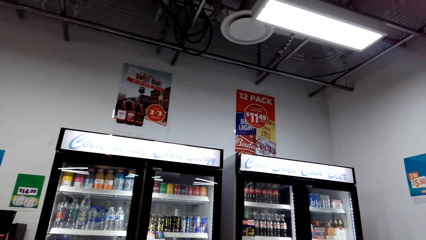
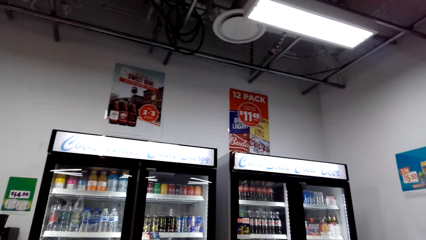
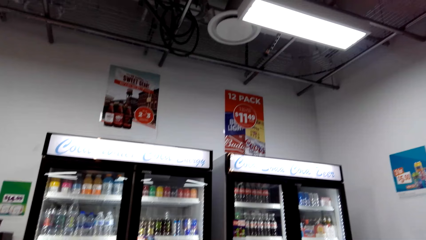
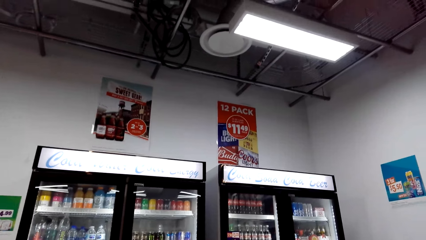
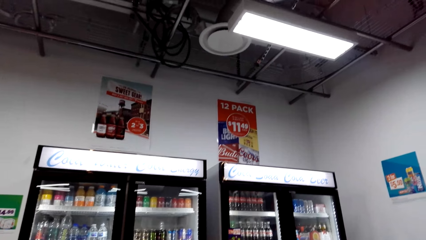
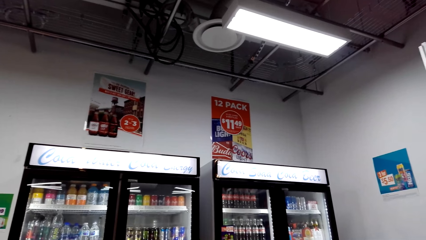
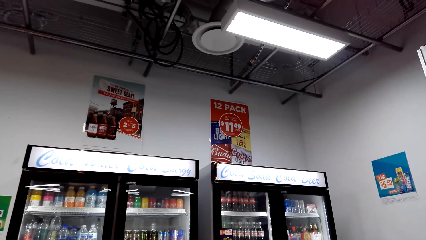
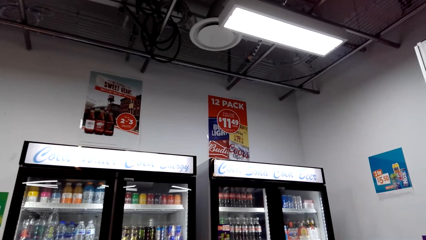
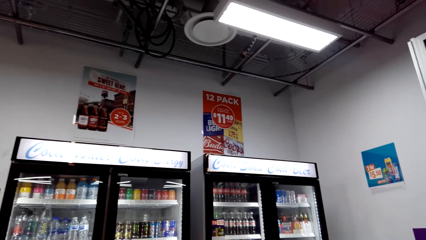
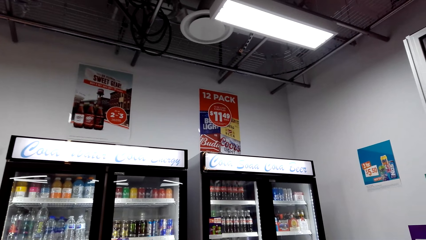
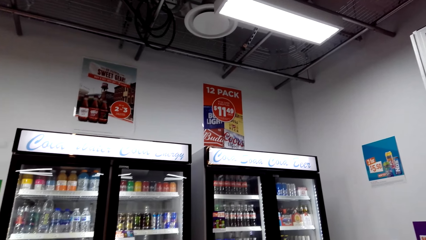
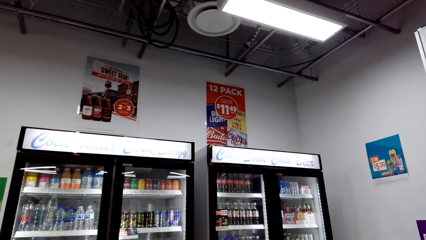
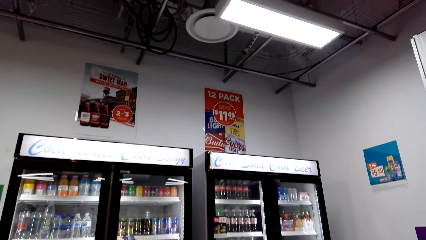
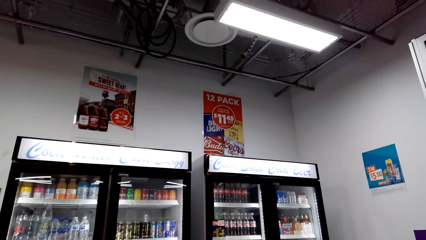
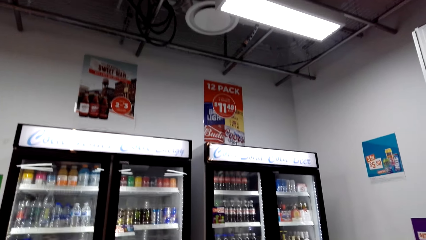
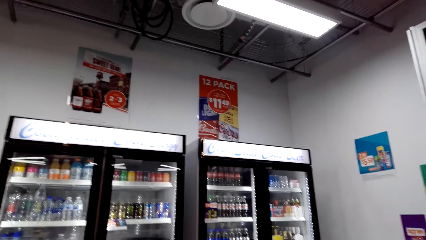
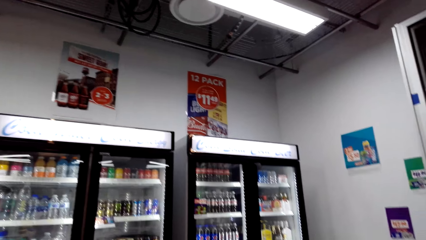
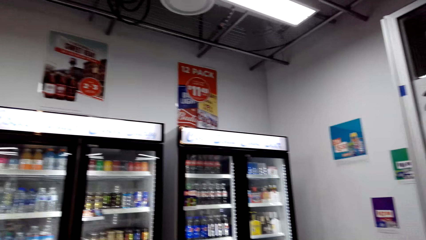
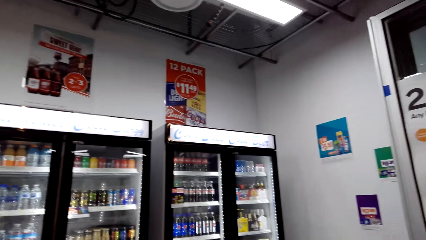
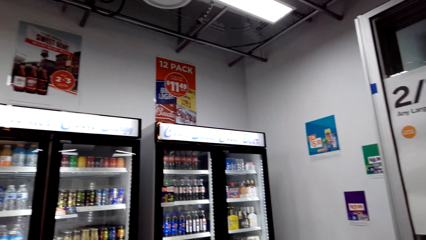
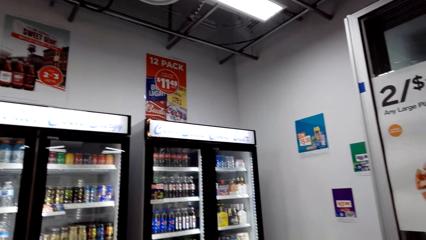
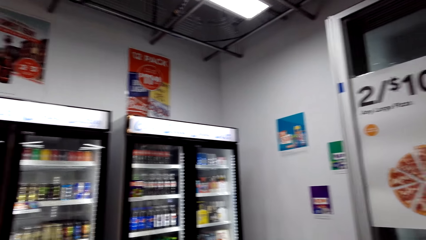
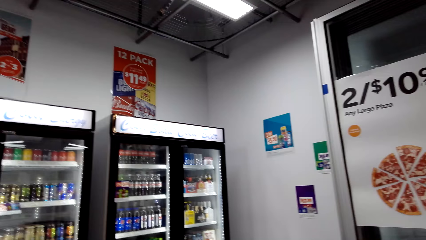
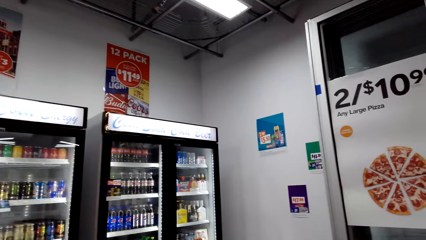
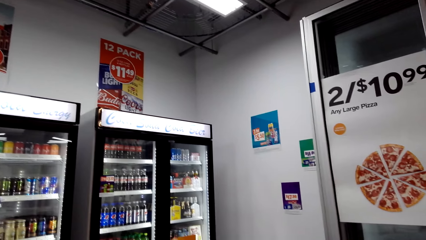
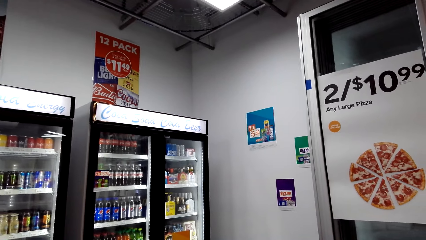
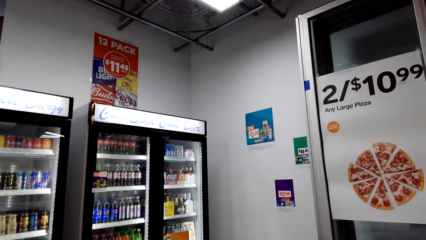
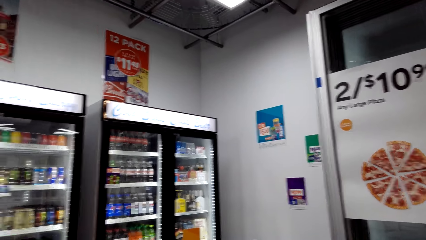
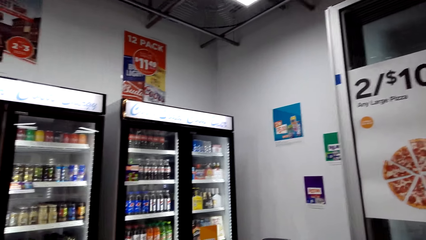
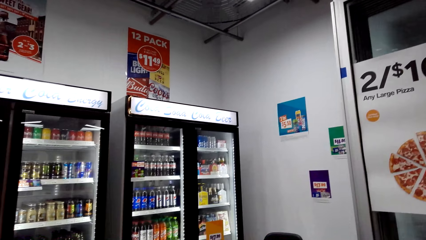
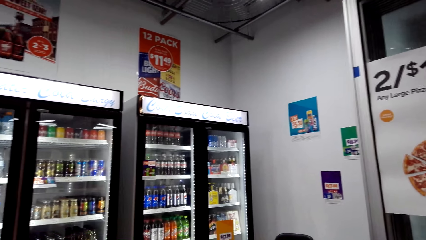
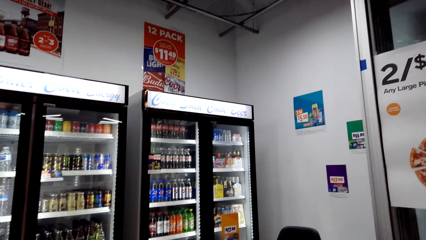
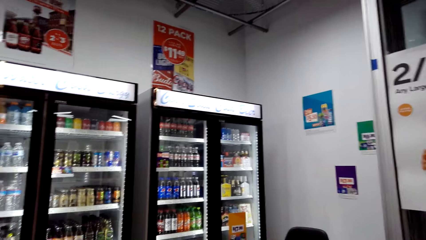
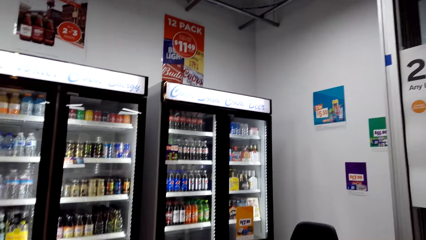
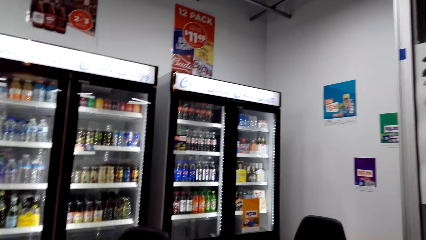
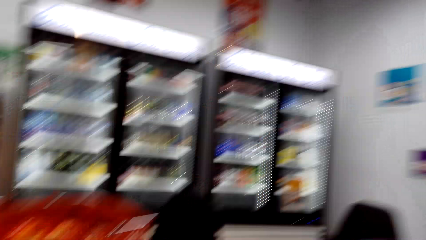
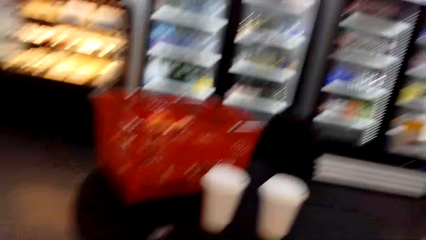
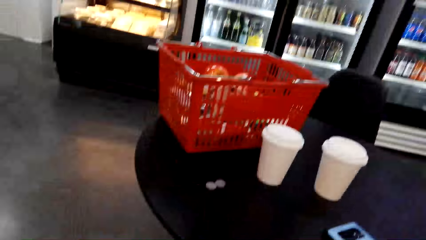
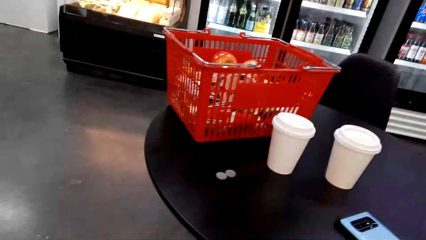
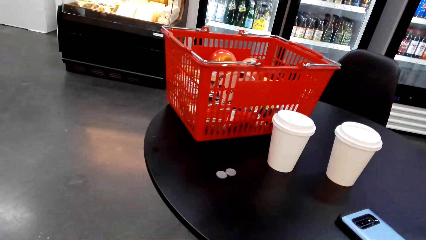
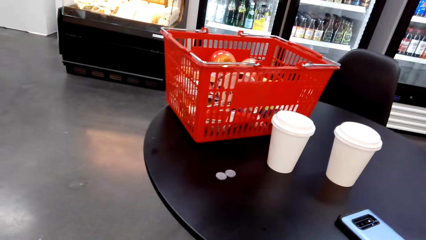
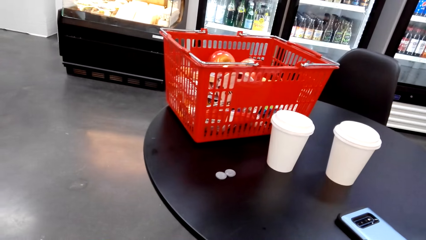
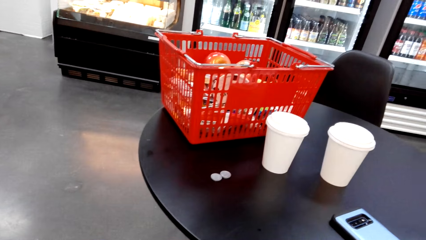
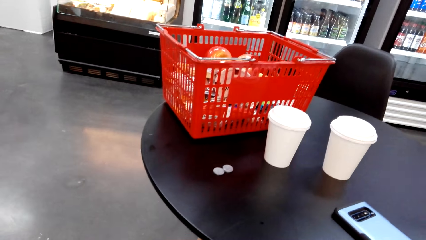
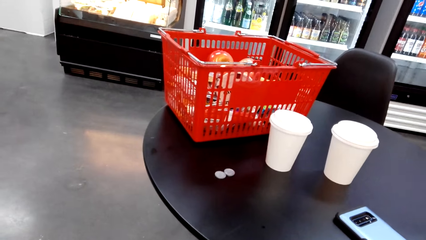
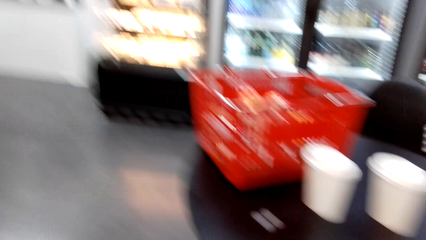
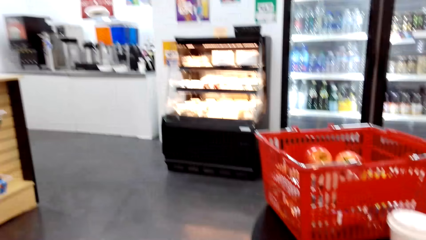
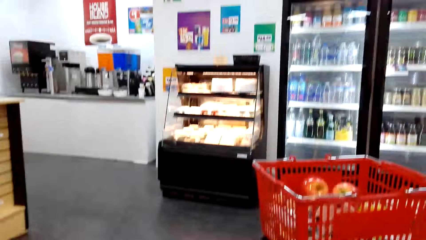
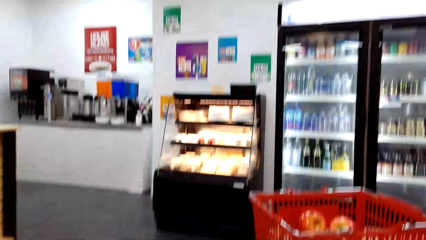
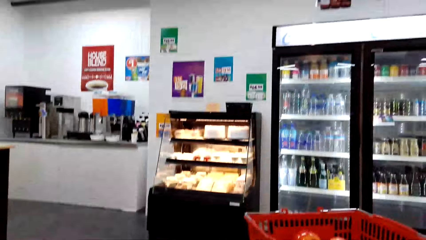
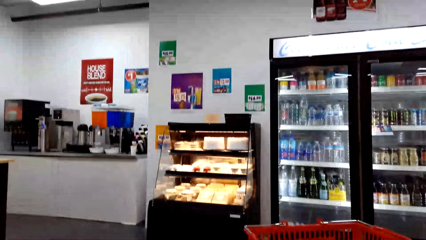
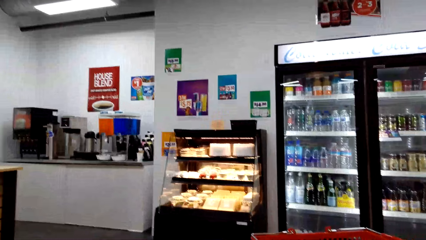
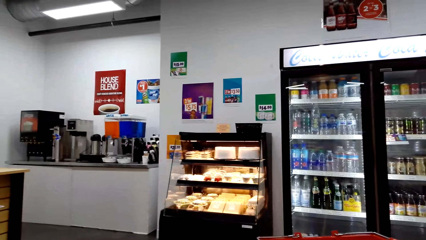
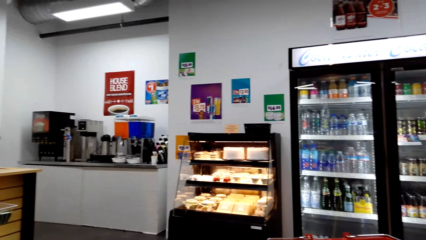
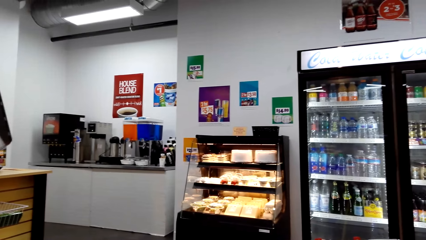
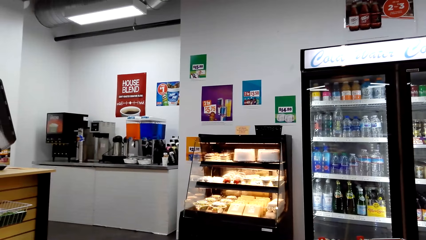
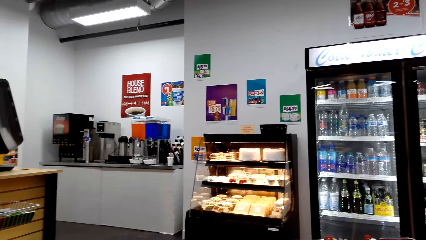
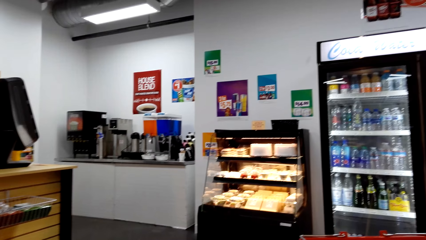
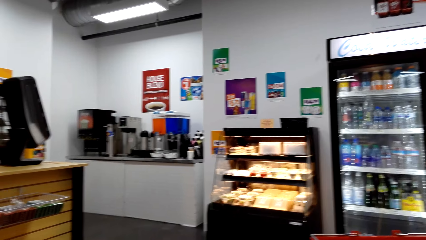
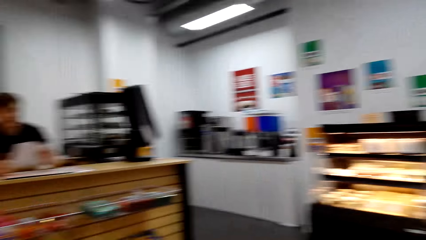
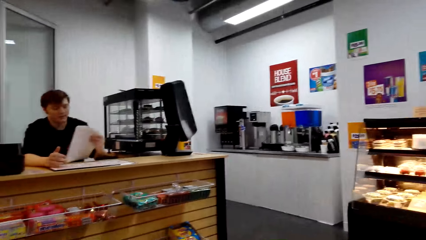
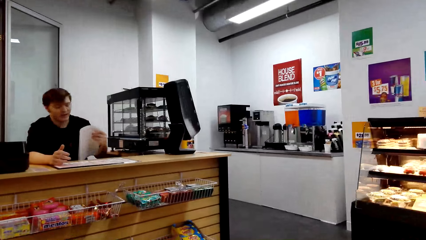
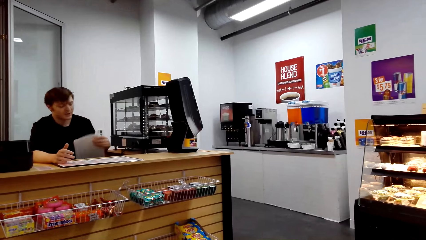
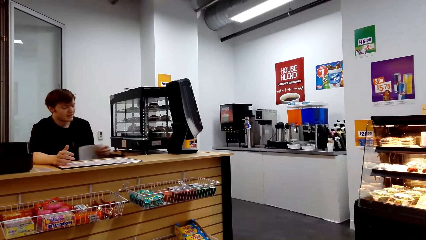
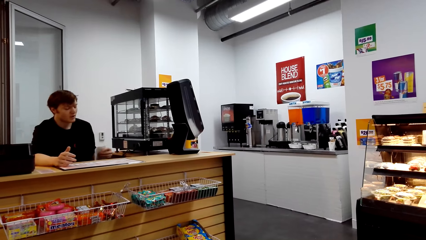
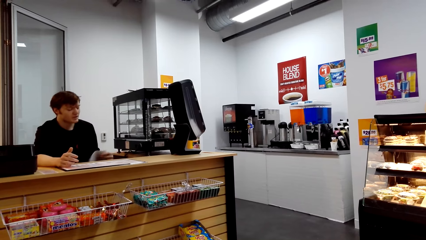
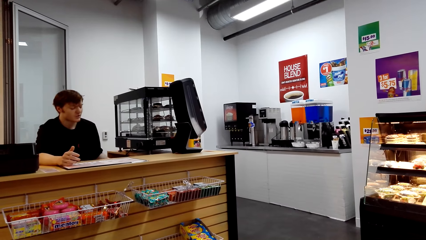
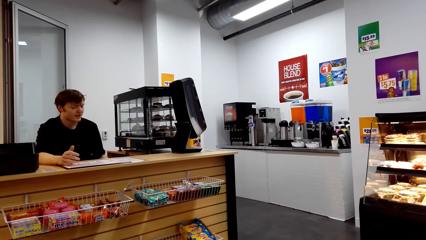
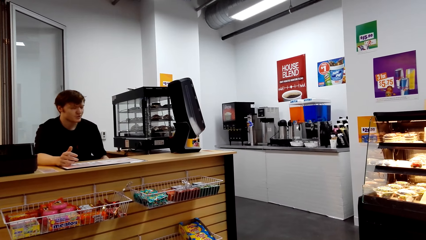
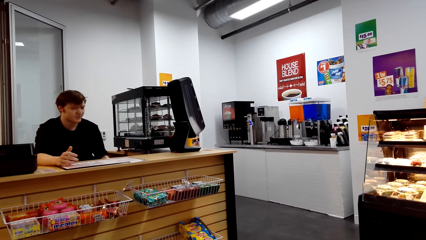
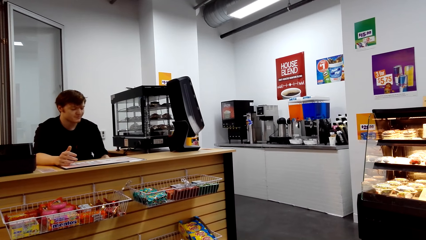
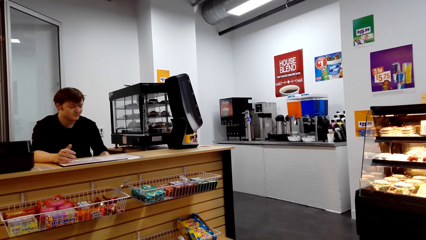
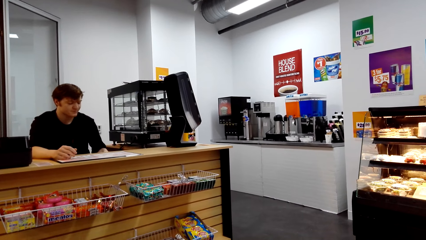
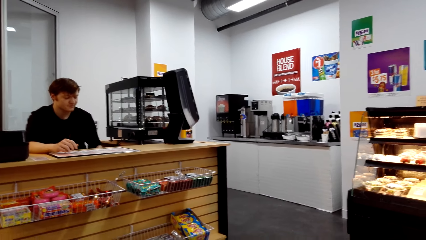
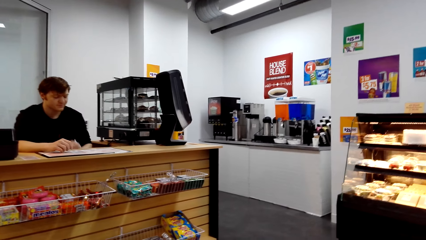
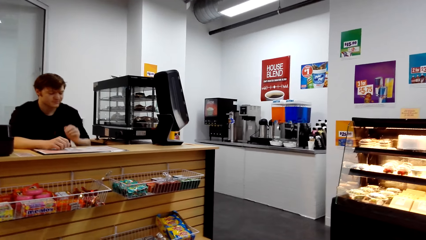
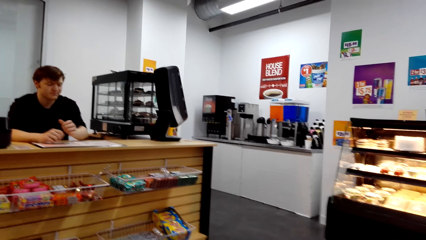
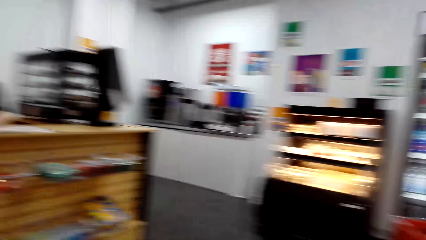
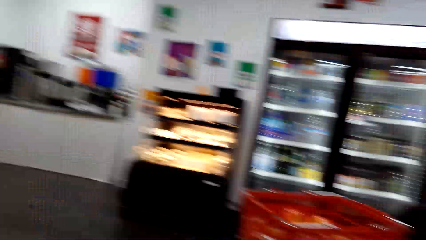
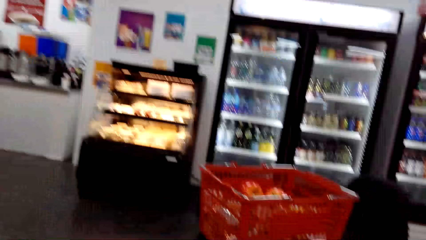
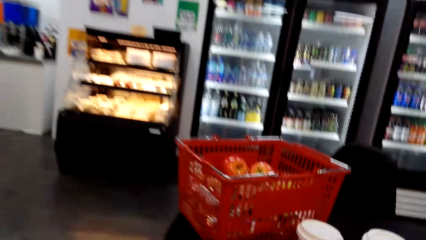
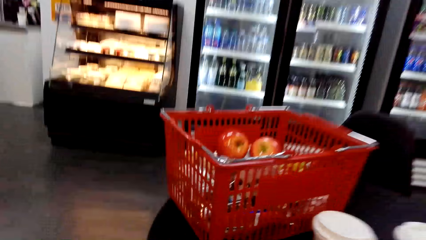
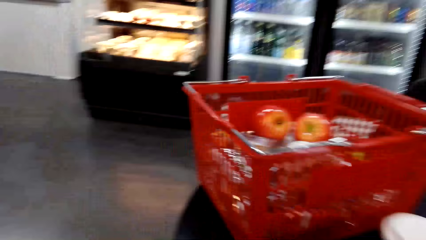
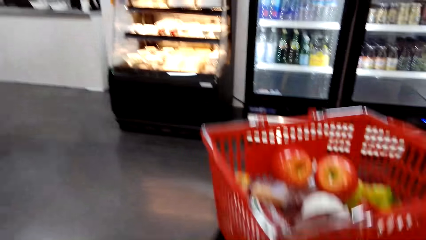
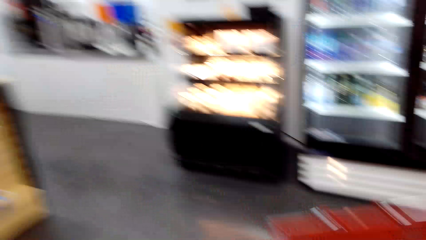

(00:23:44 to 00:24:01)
The camera wearer looks around the shop. A man talks to the camera wearer. The camera wearer looks at the man.
